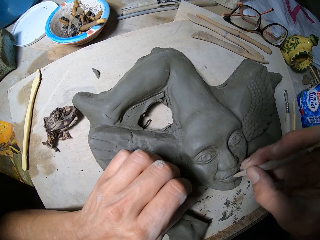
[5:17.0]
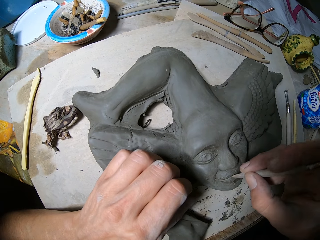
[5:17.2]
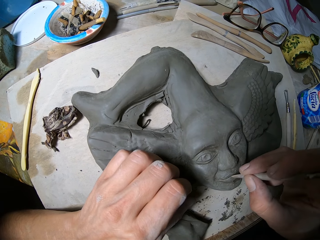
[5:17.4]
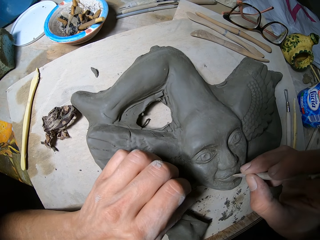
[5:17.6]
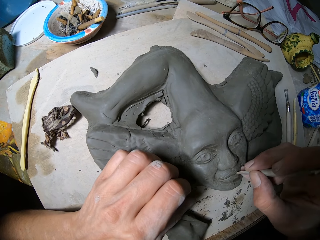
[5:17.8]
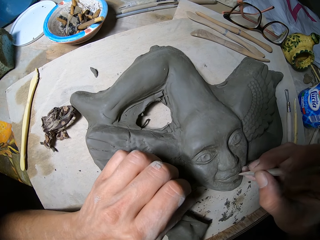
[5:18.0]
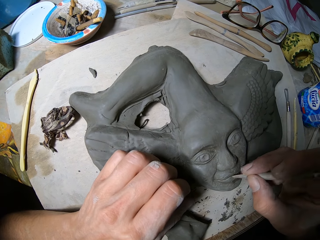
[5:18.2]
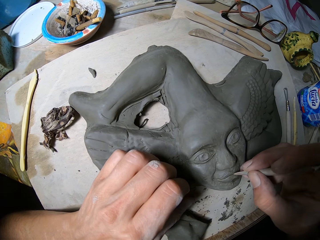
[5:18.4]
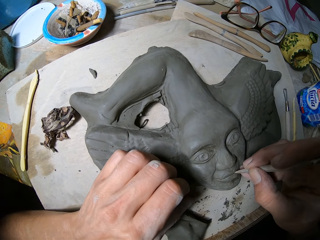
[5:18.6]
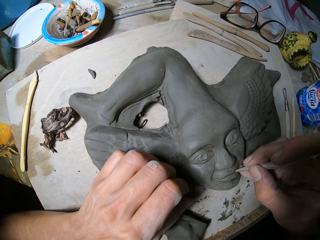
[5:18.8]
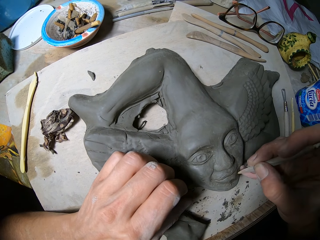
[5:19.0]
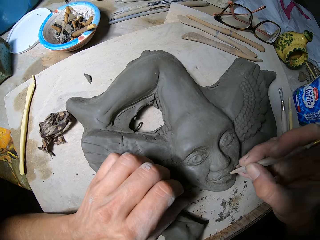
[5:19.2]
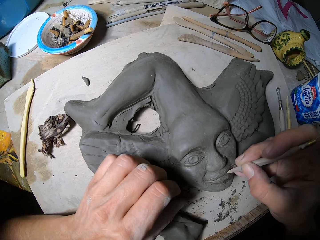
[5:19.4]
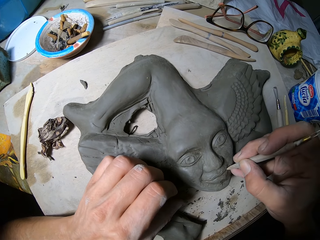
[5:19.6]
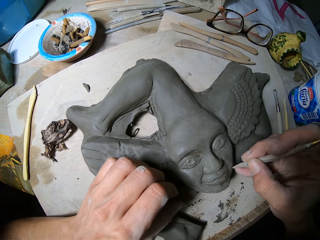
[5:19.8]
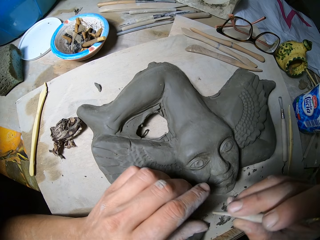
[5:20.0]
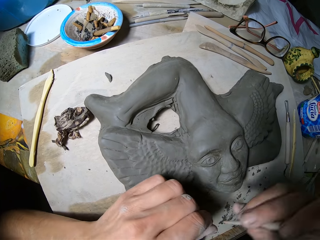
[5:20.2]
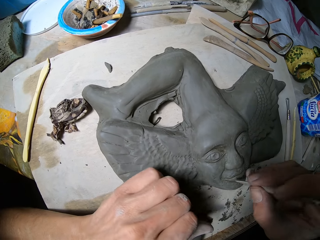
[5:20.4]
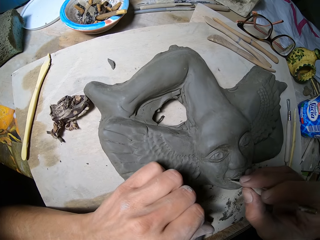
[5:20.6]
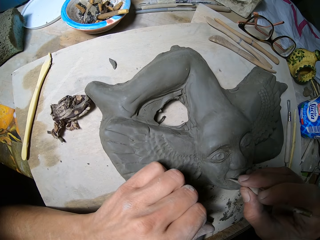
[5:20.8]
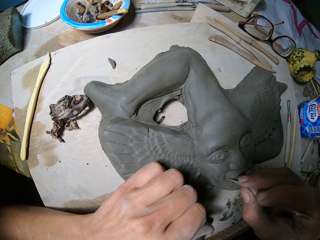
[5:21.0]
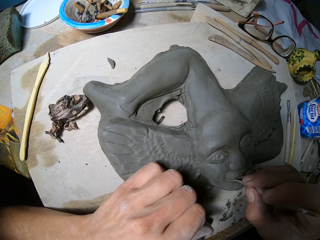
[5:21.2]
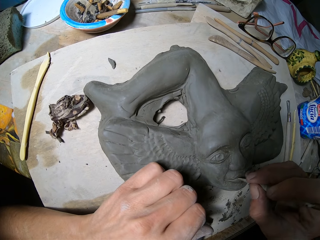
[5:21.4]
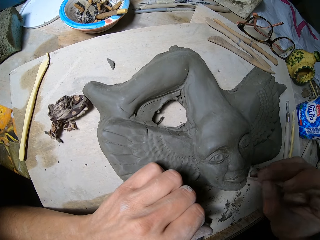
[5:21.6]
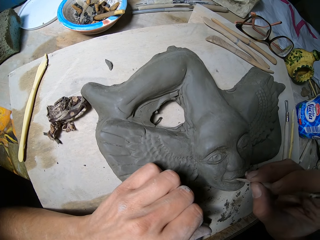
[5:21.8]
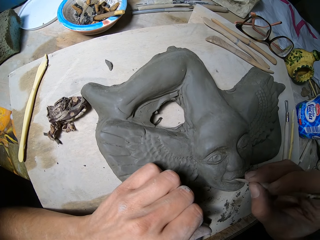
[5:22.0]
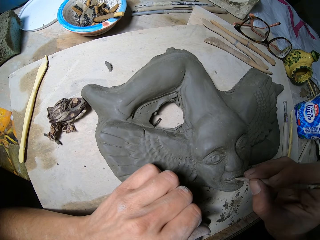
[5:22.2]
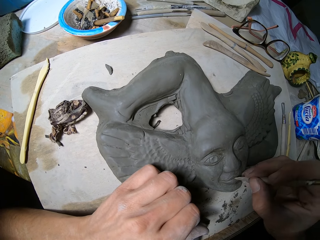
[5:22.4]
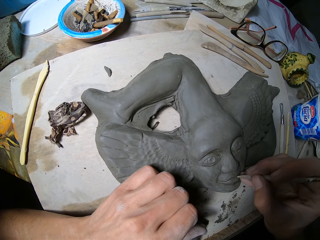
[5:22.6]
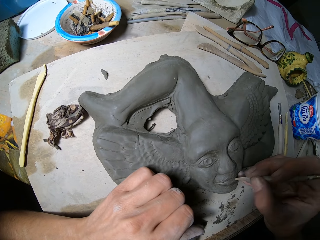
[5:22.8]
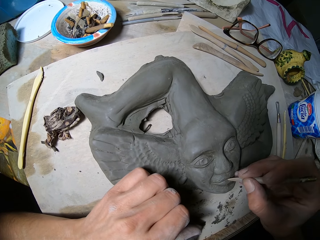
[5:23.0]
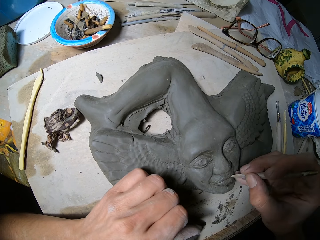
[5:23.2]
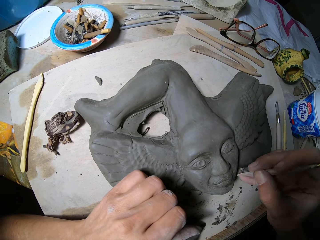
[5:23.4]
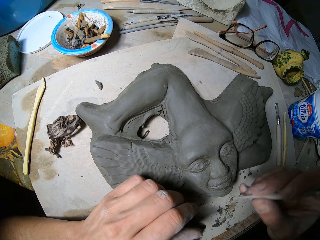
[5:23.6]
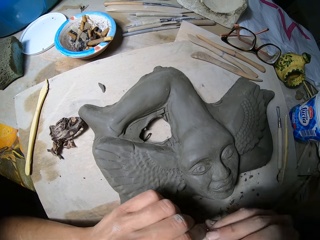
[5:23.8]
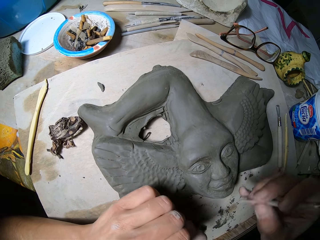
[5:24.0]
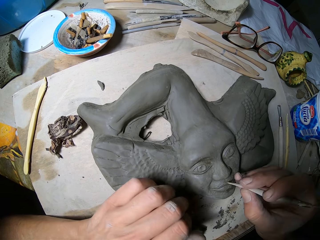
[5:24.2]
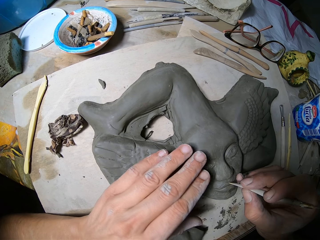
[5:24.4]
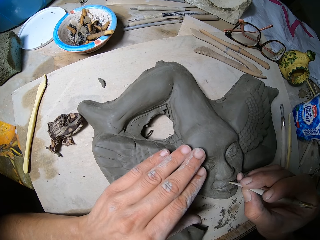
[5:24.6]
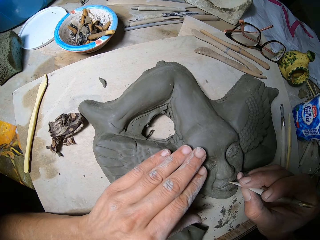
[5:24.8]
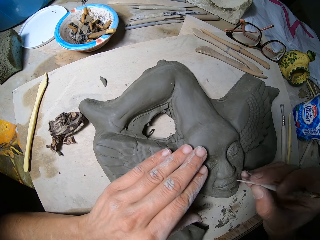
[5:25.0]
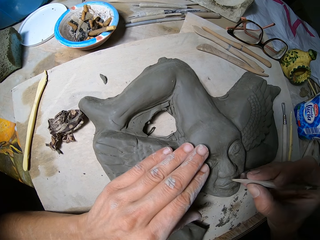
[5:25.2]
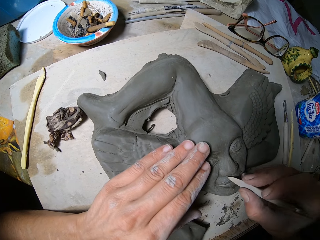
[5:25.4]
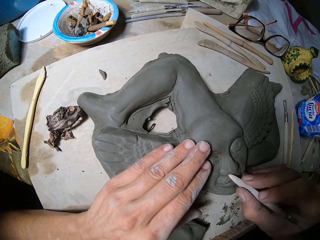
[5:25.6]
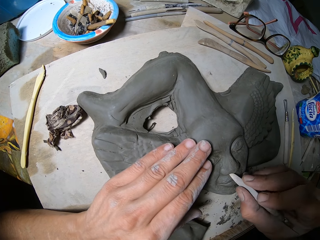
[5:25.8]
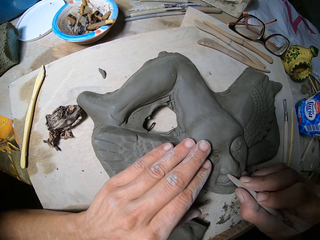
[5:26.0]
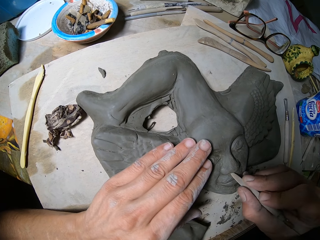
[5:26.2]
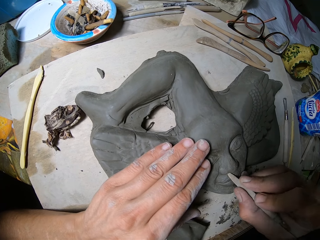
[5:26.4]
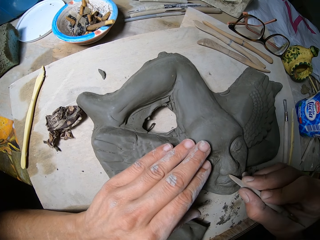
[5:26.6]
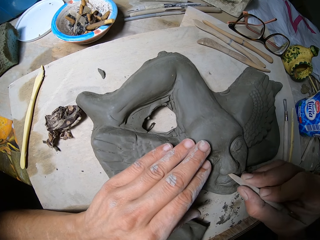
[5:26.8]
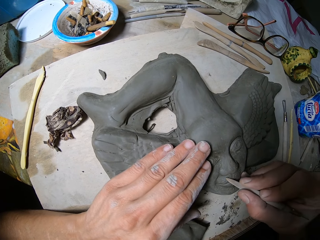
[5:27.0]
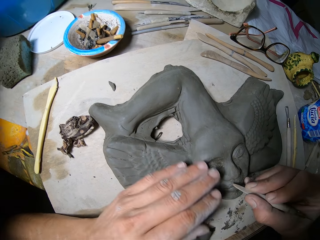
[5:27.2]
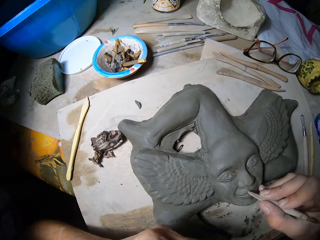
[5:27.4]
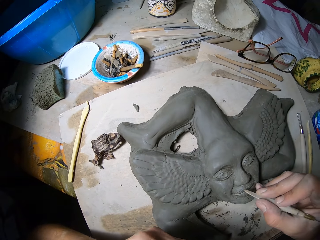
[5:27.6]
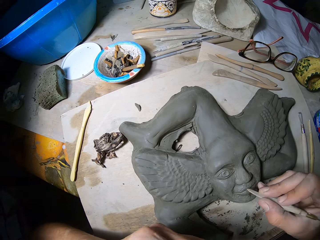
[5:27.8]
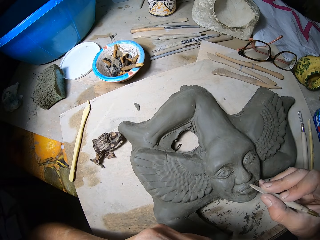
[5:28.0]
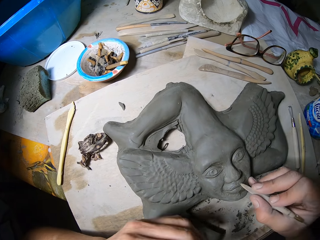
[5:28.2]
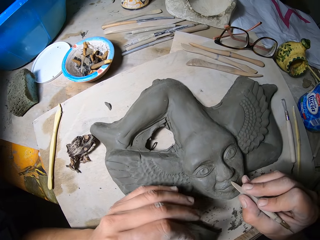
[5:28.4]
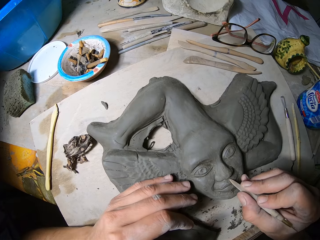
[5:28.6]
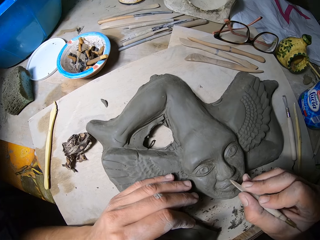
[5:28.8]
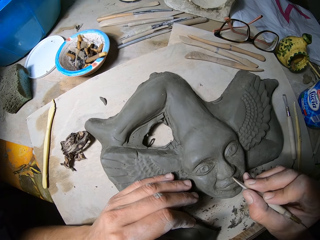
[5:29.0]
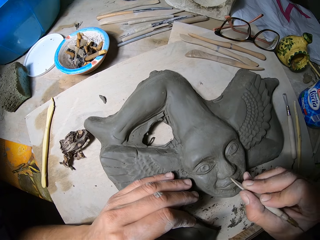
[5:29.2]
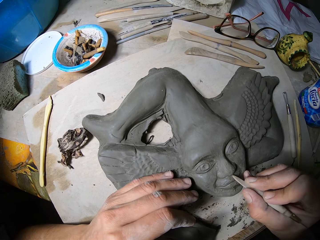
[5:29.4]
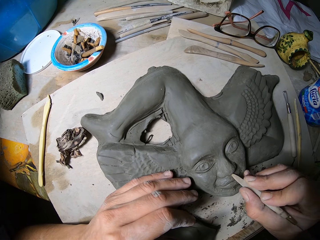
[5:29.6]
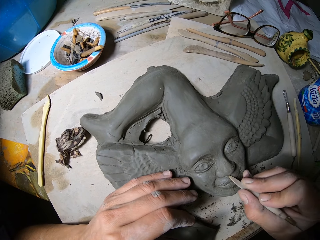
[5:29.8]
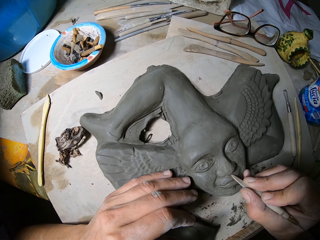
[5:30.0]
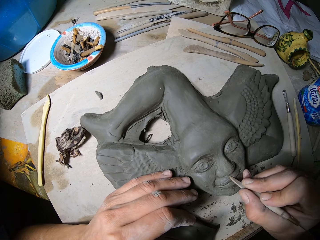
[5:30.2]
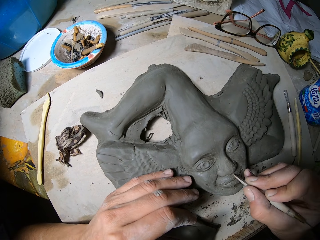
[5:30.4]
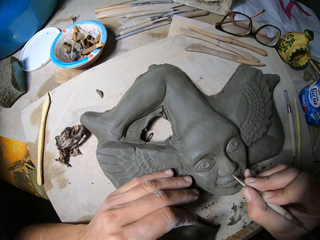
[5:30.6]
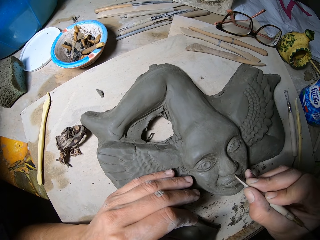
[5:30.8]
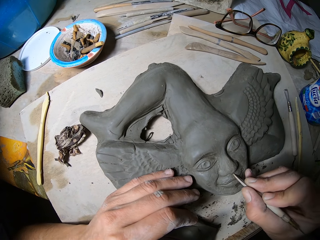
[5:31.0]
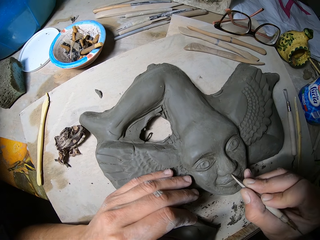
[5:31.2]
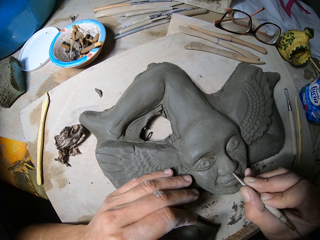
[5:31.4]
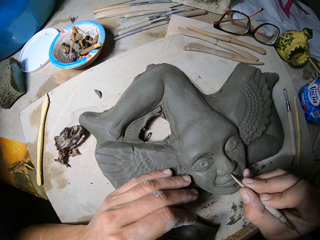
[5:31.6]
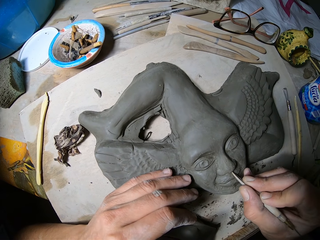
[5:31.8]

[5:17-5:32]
The camera wearer dusts the tip of the modelling tool in his right hand with his left hand. He carves the artwork on the slate board on the work table with the modelling tool in his right hand. He dusts the tip of the modelling tool in his right hand with his left hand. He places his left hand on the sculpture. He carves the artwork on the slate board on the work table with the modelling tool in his right hand. He touches his face. He places his left hand on the sculpture. He decorates the sculpture.

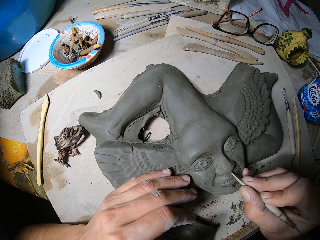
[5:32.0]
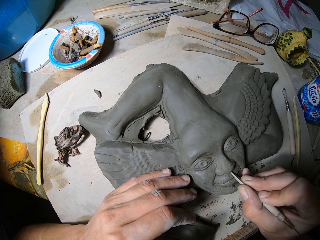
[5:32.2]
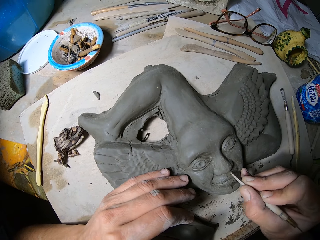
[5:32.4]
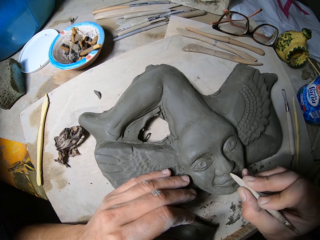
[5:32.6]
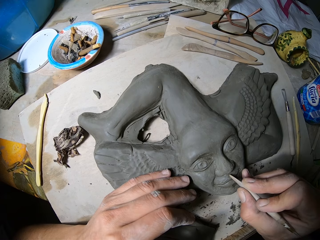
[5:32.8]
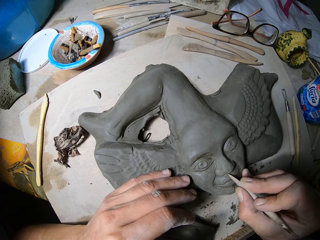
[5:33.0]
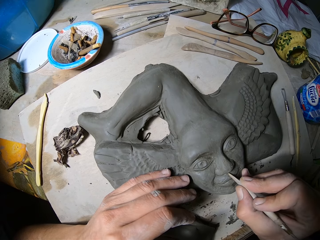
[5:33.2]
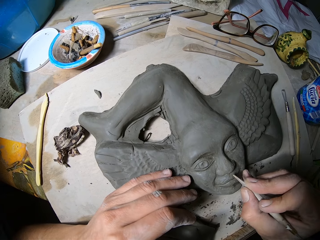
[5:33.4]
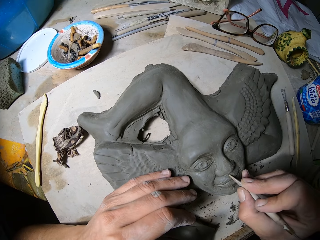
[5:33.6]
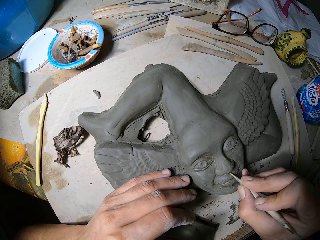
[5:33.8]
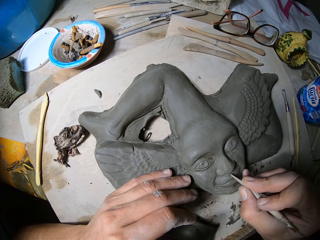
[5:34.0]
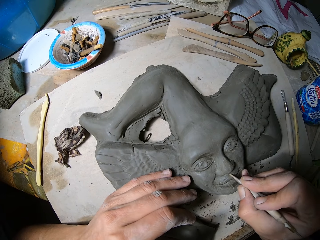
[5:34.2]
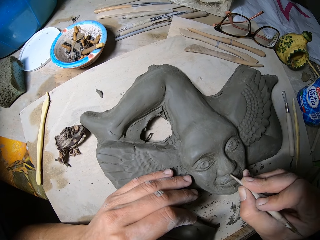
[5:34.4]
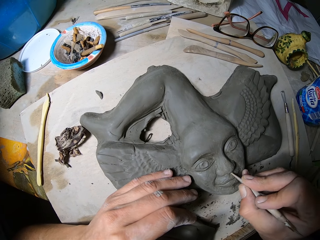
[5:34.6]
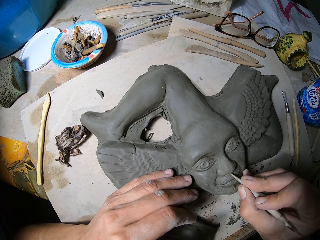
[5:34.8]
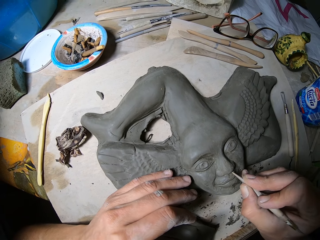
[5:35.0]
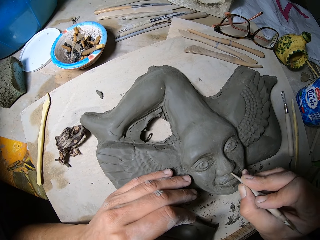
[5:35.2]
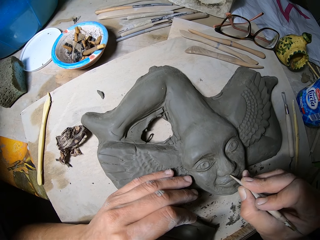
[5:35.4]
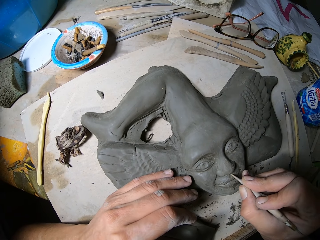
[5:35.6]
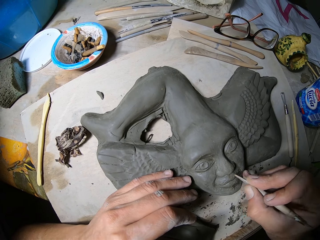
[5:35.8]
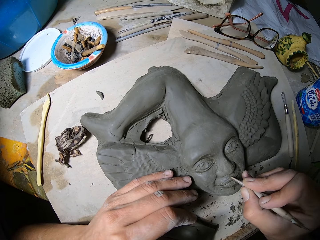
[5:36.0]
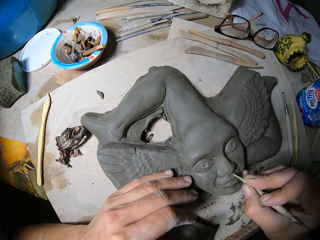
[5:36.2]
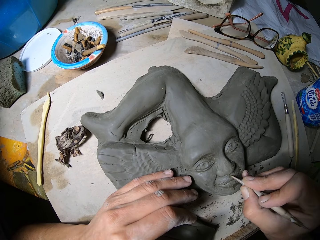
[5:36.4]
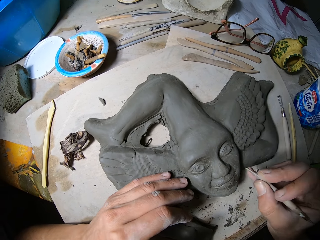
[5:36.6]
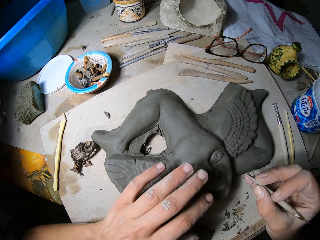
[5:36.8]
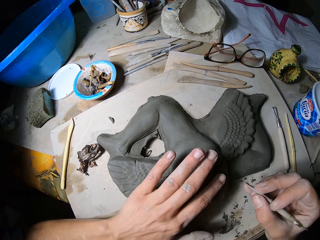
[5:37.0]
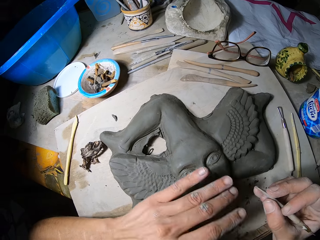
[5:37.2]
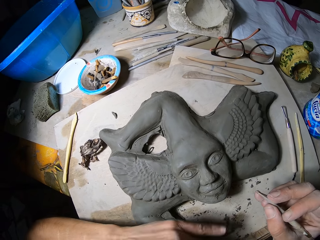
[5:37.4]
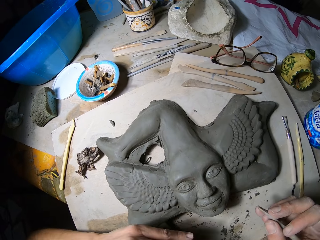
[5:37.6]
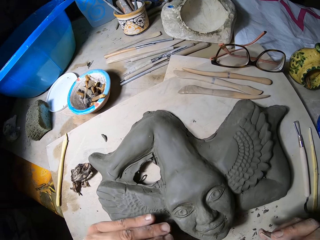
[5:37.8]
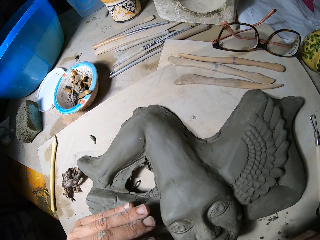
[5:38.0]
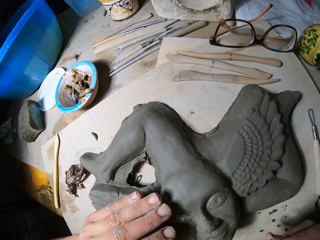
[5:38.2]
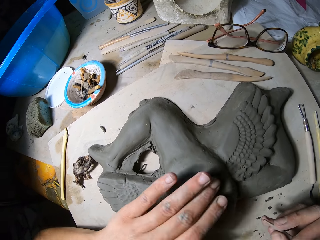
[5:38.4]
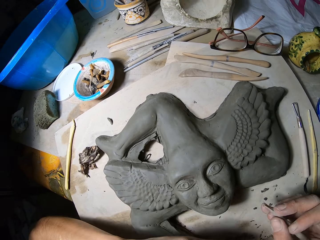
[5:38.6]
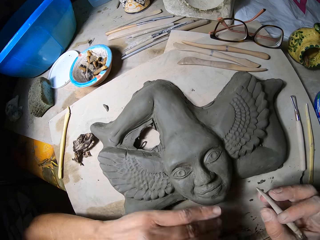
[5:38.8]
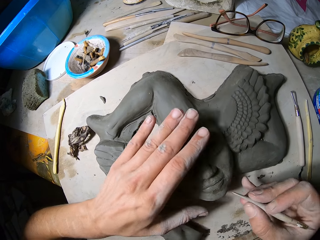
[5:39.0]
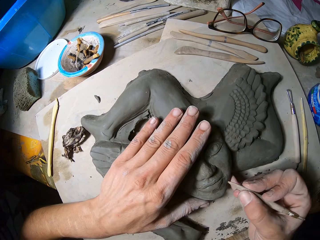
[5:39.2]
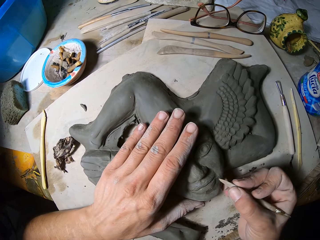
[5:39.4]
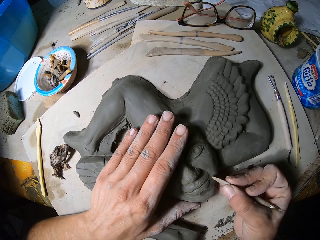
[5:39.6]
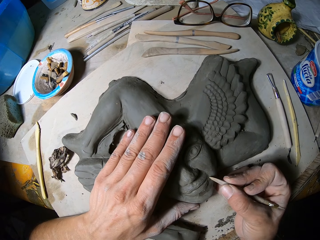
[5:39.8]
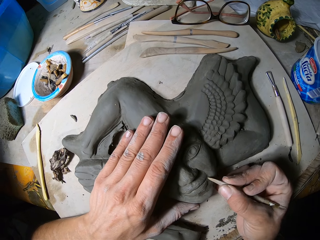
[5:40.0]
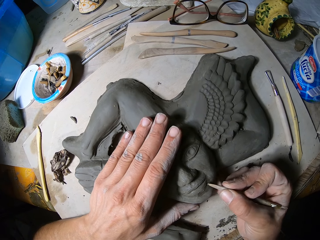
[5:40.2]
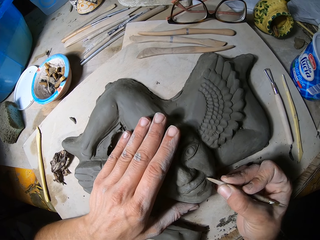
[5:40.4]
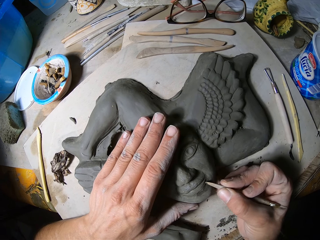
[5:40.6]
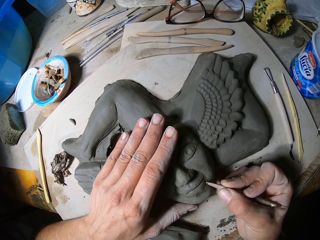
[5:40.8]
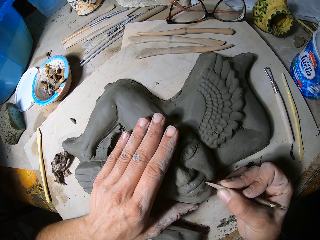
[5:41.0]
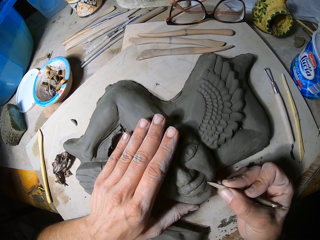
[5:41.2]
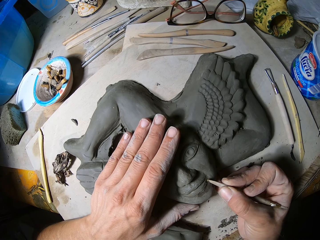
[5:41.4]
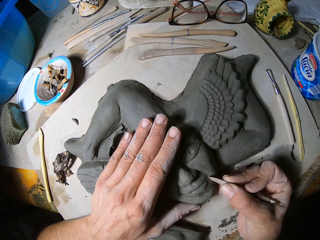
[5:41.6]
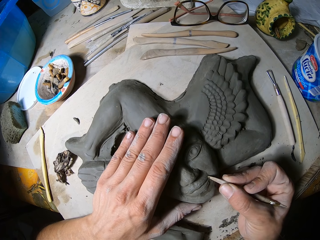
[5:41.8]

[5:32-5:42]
The camera wearer dusts the surface of the artwork on the work surface with his left hand. He blows dust on the sculpture. He wipes the sculpture. He places his left hand on the sculpture. He carves the artwork on the slate board on the work table with the modelling tool in his right hand.
